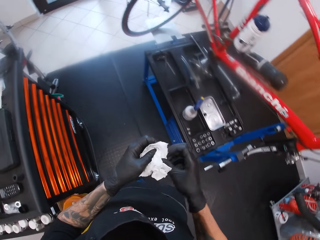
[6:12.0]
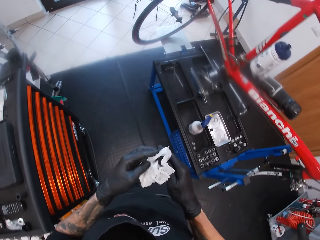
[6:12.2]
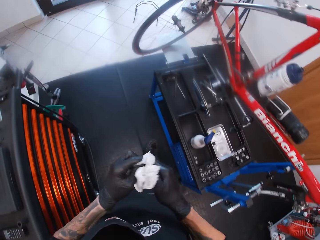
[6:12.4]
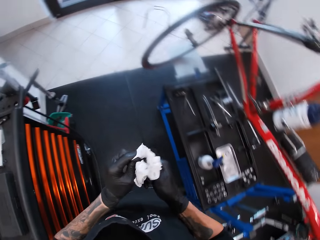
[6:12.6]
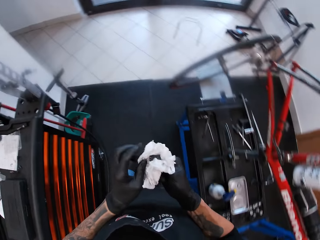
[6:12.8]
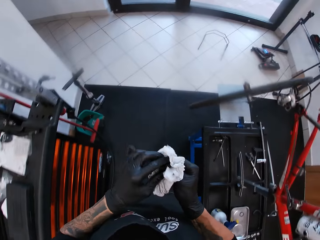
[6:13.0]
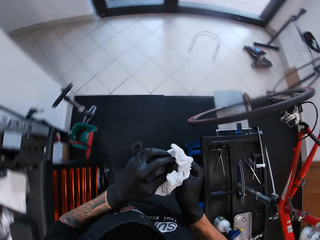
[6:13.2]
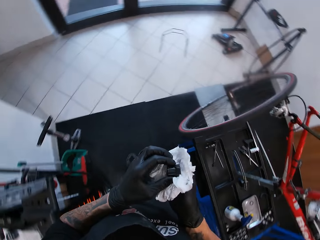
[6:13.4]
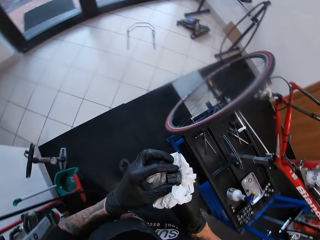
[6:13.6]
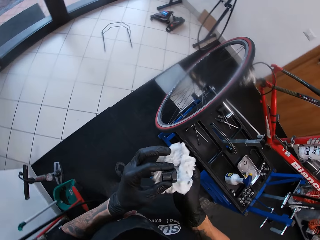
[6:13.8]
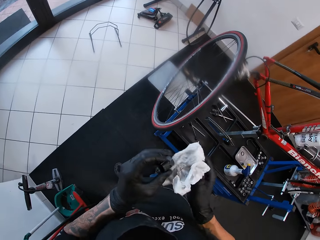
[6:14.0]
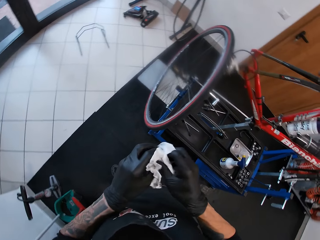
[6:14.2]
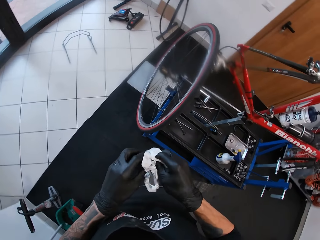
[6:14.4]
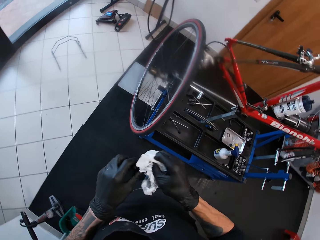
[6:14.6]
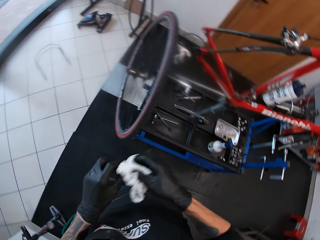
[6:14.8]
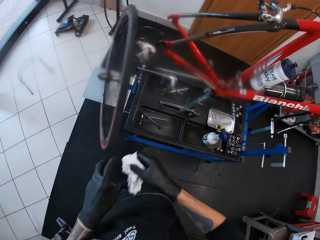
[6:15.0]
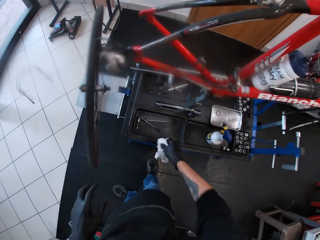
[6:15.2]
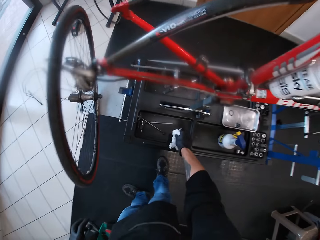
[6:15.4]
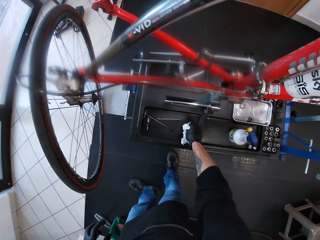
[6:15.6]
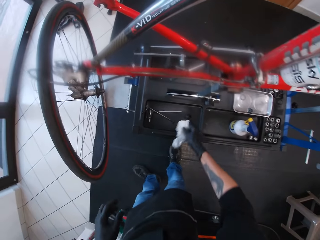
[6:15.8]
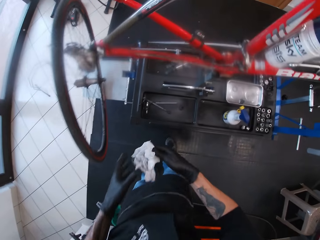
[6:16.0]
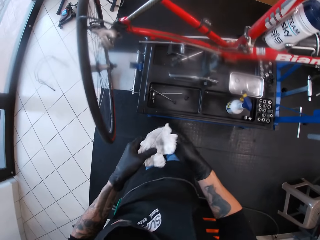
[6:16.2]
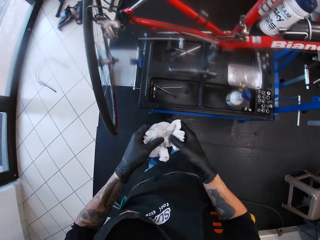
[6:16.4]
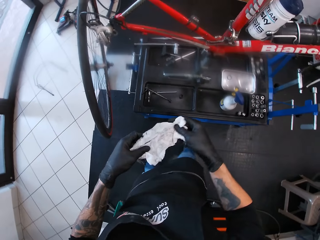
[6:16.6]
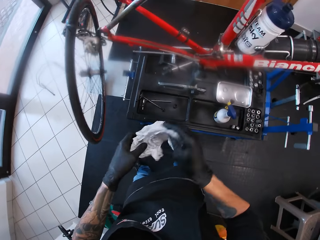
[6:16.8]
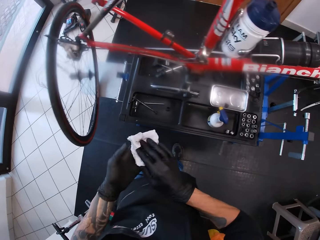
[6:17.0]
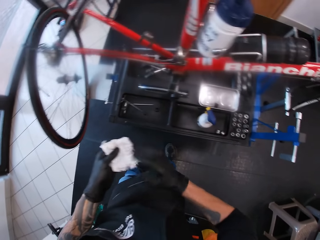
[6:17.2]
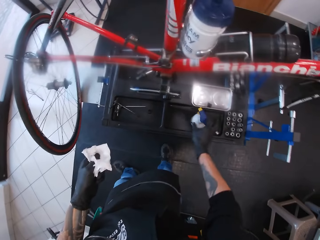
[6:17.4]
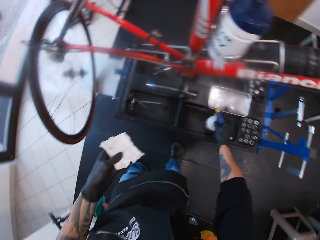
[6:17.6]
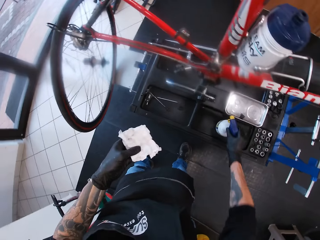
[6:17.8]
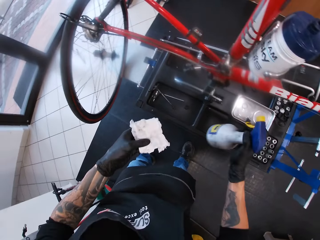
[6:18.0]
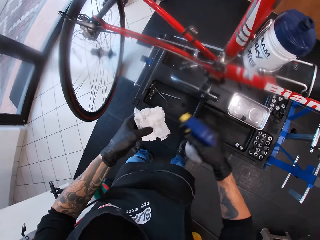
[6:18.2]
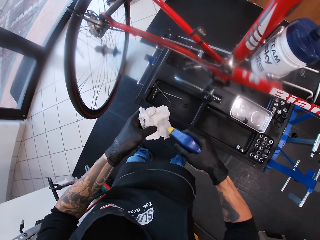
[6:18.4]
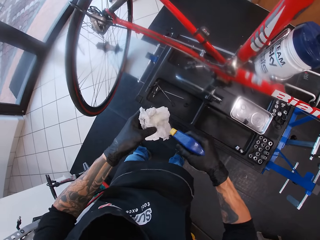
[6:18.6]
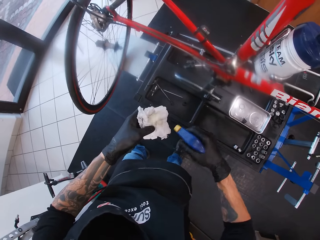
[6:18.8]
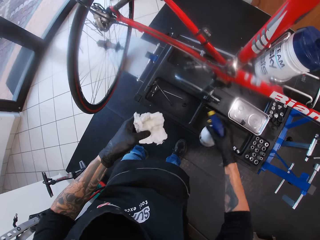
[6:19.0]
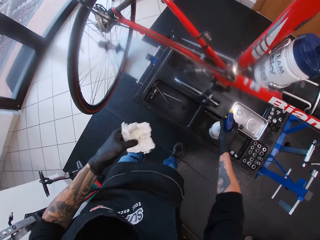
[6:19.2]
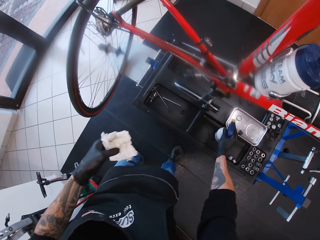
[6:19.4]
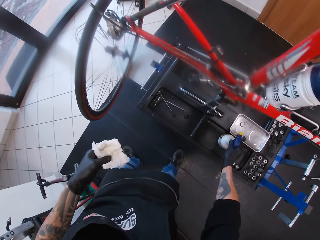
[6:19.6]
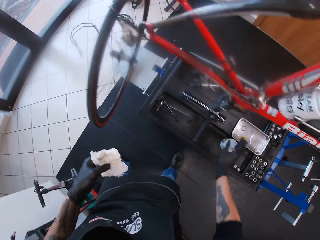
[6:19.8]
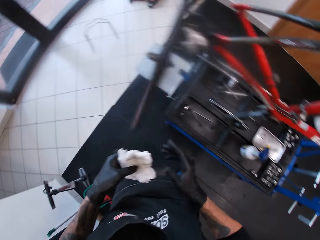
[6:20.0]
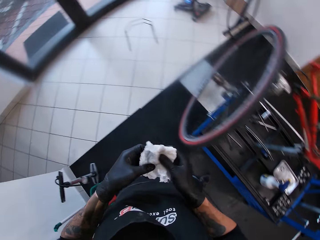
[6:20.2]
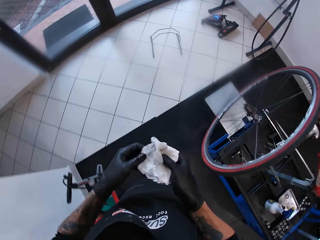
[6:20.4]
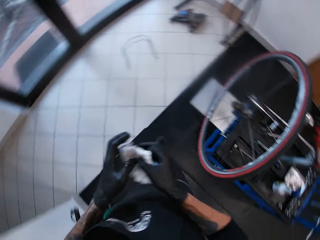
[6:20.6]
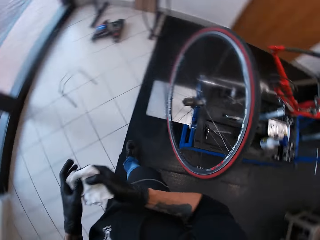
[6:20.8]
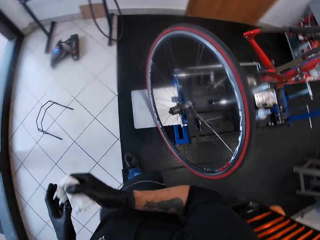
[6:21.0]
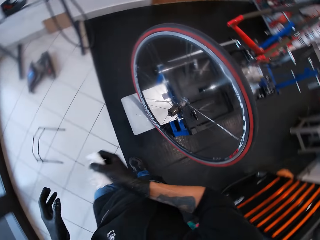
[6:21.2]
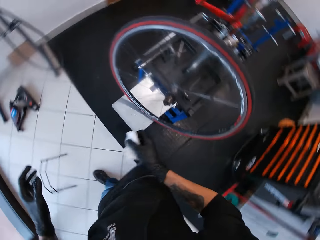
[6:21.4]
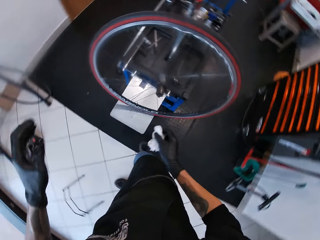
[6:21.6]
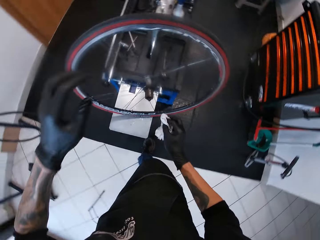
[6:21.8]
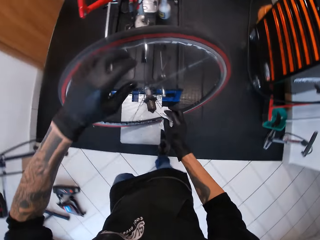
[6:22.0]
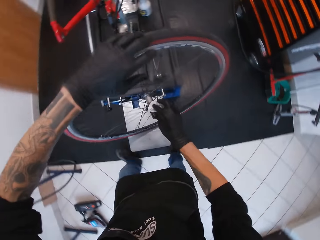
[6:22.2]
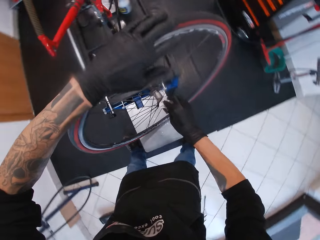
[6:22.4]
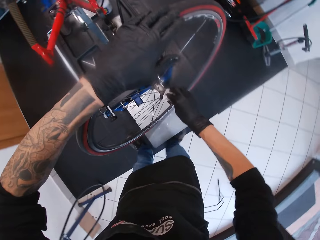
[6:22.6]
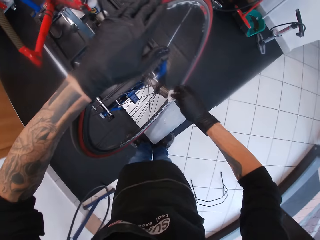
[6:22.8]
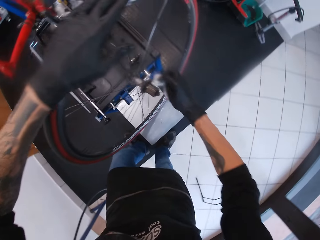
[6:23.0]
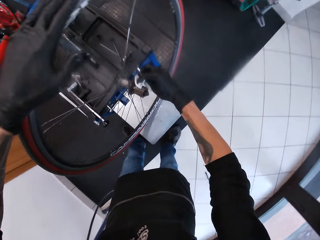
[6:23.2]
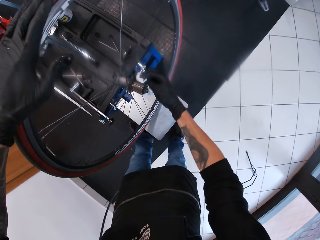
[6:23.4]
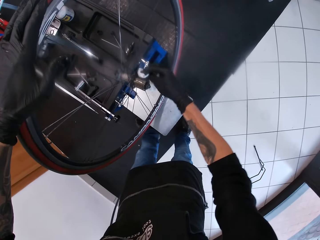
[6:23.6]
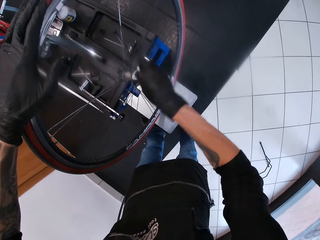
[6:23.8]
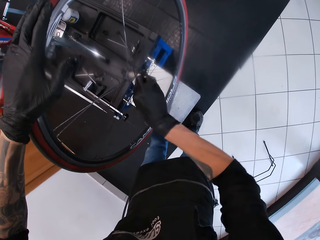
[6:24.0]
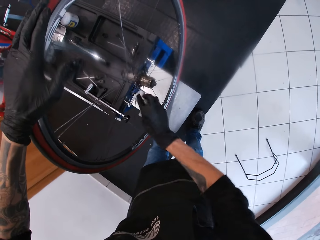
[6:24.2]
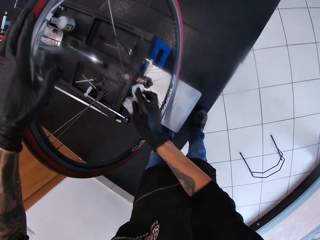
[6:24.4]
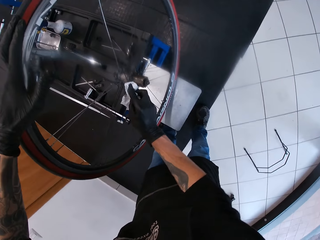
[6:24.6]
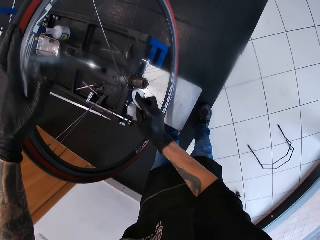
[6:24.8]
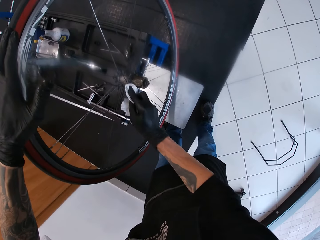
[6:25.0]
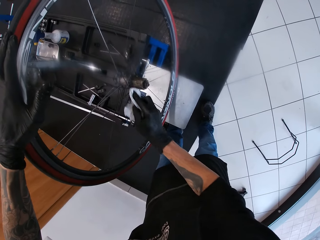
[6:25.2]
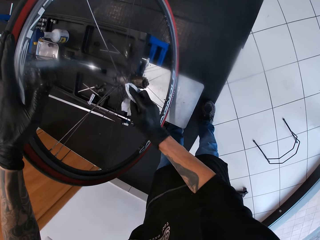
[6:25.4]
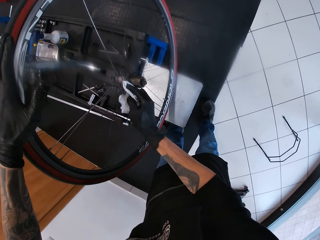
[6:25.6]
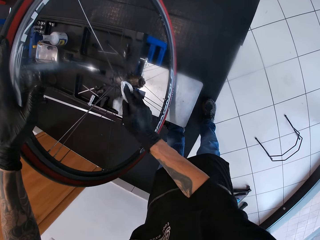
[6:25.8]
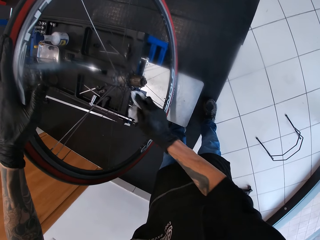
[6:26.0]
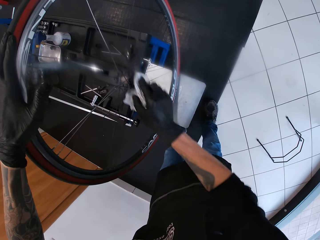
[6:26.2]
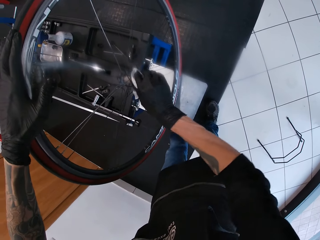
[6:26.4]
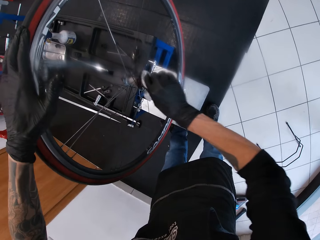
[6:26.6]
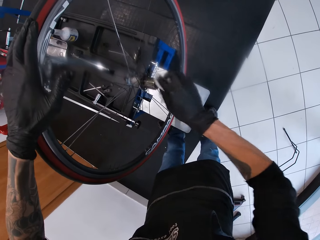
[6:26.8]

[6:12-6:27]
The camera wearer cleans the bicycle fly wheel removal tool with the tissue paper in his right hand. He puts the hub cup on the tool cabinet. He holds the white paper with both hands. He passes the white paper in his right hand to the left hand. He picks up a spray bottle from the bicycle repair stand with his right hand. He sprays the tissue paper in his left hand with the spray bottle in his right hand. He drops the spray bottle from the bicycle repair stand with his right hand. He stares around. He passes the tissue paper in his left hand to his right hand. He walks around. He cleans the cassette region of the bicycle with the tissue paper in his right hand.

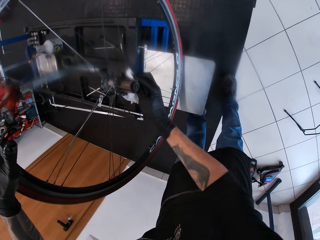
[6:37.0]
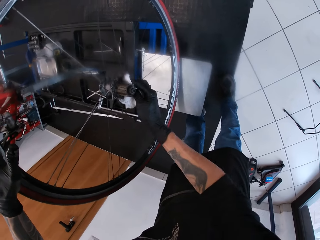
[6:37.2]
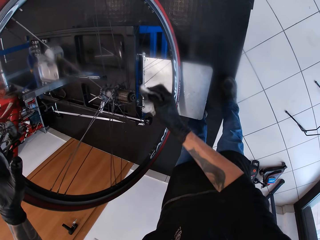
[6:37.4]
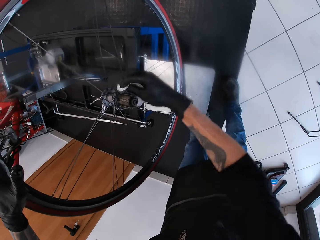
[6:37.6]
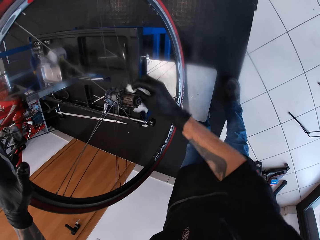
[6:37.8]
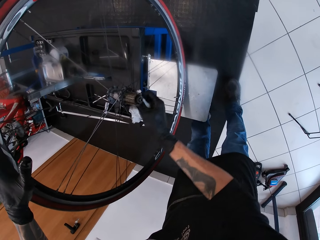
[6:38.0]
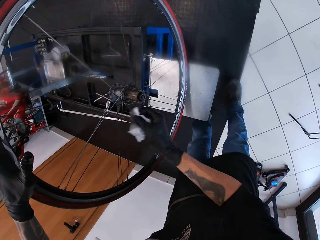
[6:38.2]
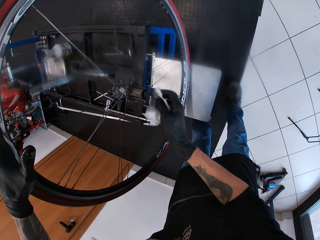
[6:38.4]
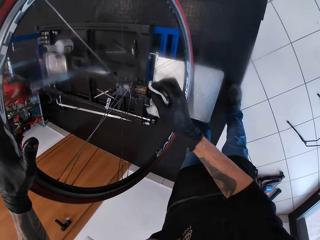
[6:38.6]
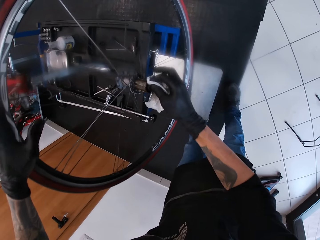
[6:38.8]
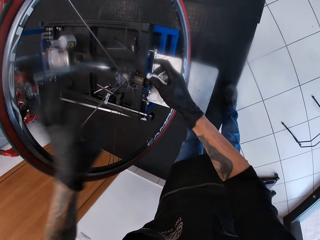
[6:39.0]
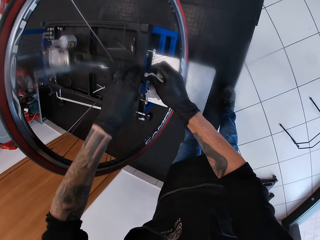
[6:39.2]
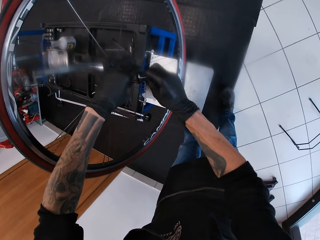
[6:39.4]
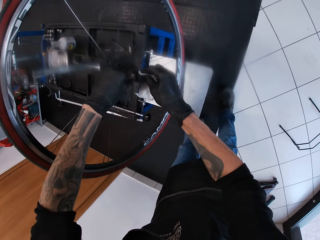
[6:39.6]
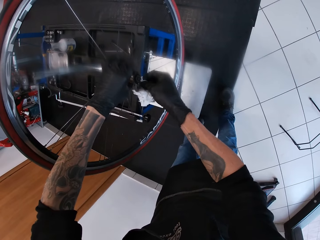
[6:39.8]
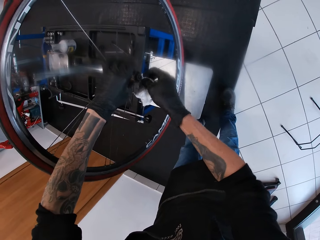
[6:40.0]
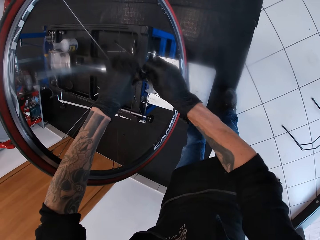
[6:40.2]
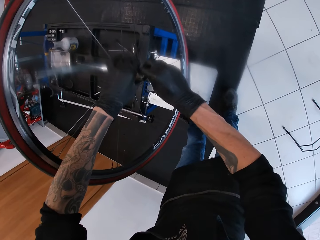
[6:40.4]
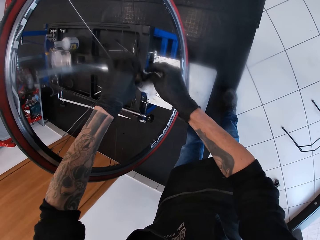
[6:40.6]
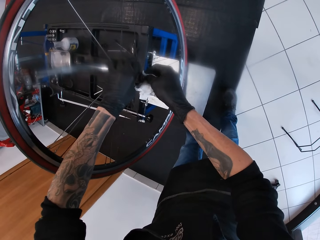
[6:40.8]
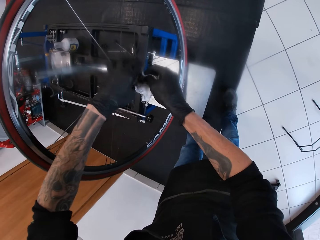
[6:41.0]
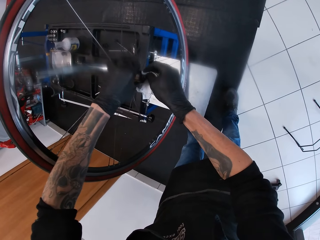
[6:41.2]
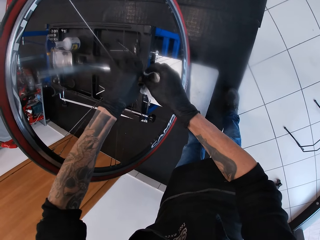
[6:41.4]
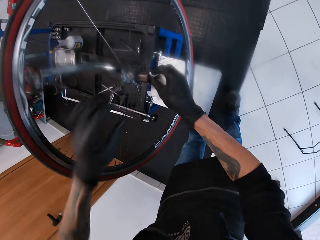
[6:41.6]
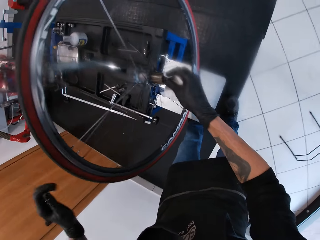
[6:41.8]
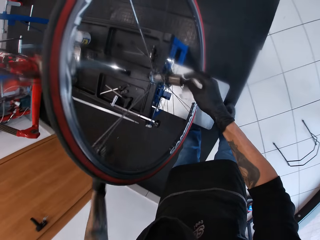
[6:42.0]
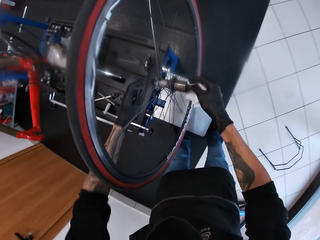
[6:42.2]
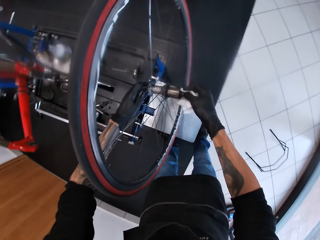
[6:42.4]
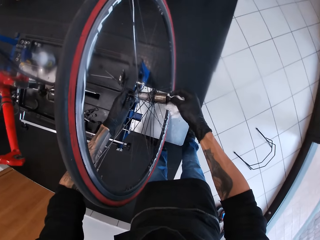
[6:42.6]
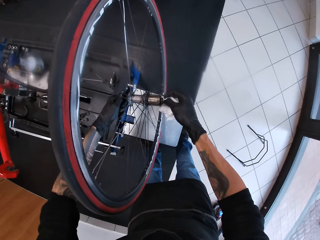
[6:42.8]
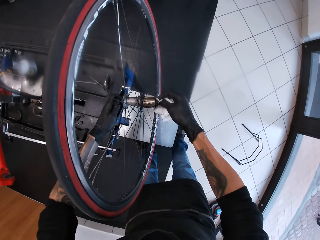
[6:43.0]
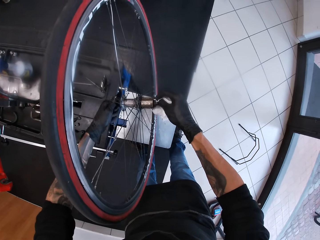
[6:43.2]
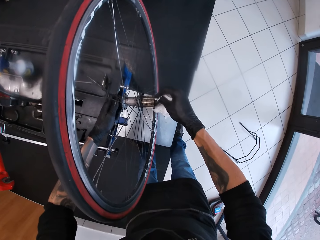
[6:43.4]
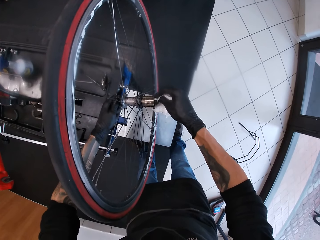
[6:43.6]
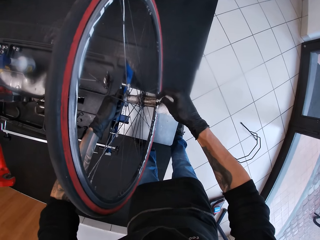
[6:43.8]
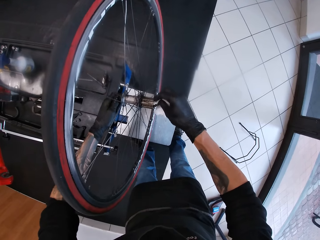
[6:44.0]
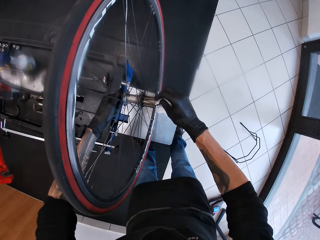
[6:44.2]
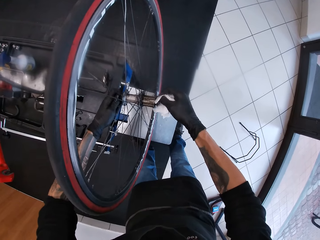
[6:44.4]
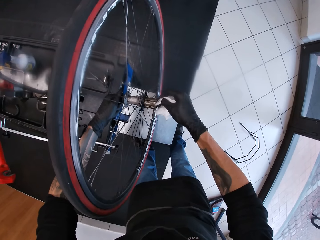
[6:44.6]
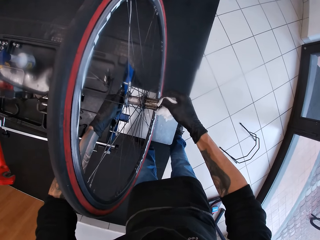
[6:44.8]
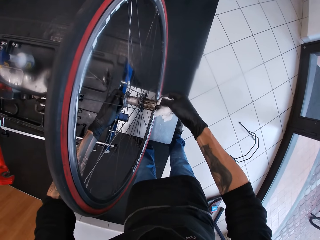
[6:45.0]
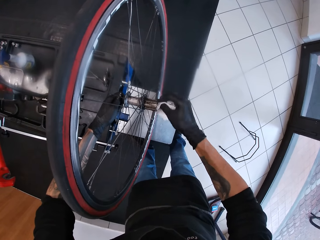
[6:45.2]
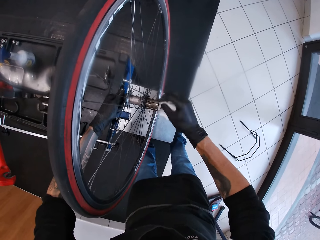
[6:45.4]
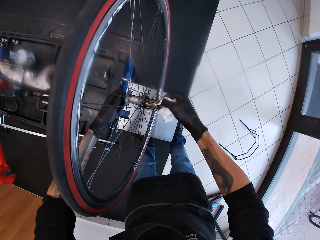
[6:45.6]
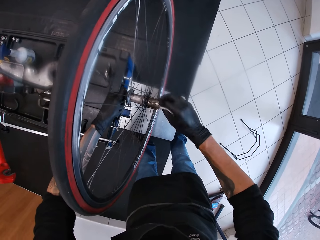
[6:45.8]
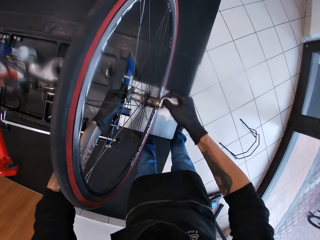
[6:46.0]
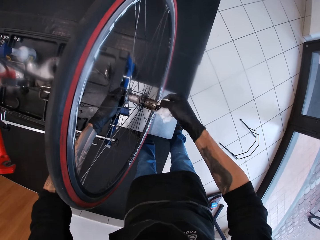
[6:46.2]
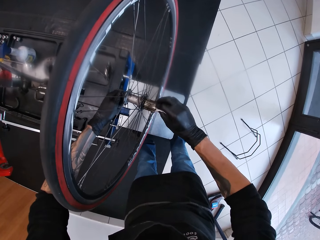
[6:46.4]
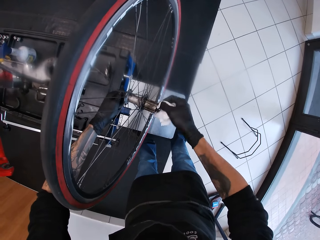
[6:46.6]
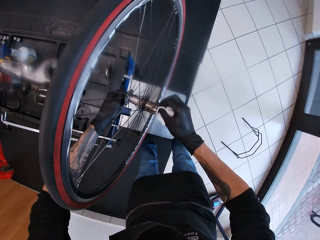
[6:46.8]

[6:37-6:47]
The camera wearer tightens a hub shell on the cassette region of the bicycle with his left hand. He spins the rod hub with both hands.
